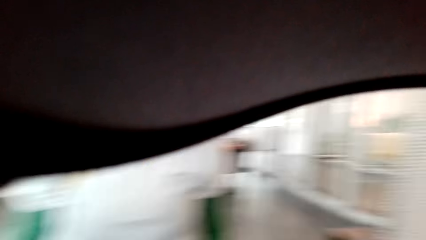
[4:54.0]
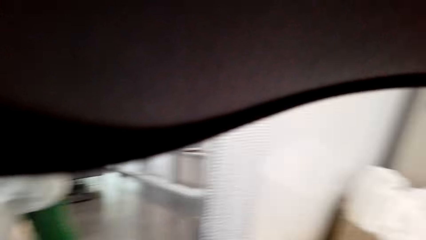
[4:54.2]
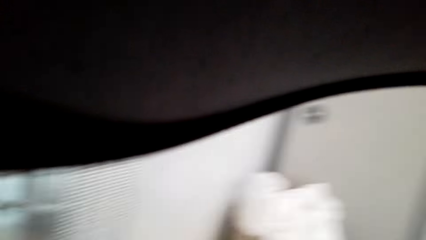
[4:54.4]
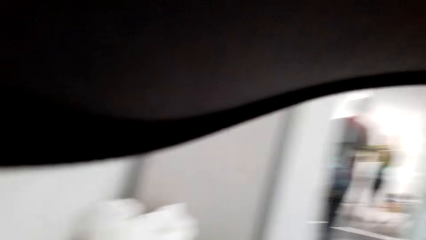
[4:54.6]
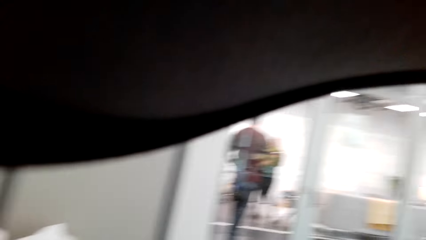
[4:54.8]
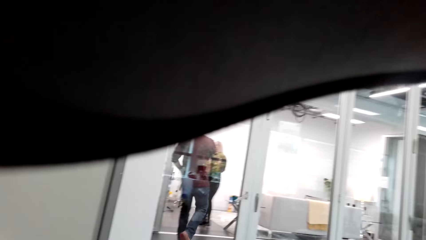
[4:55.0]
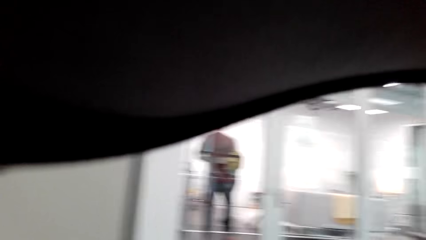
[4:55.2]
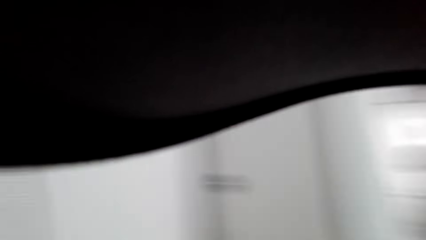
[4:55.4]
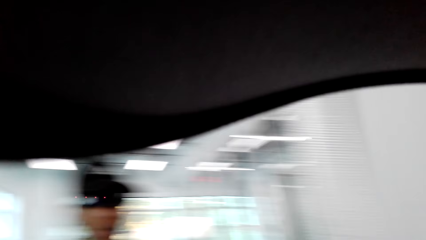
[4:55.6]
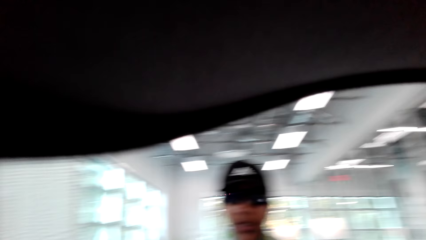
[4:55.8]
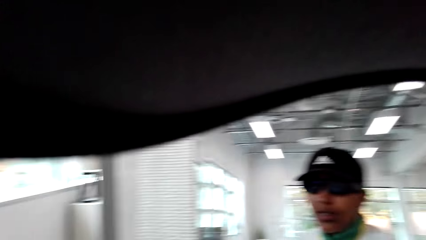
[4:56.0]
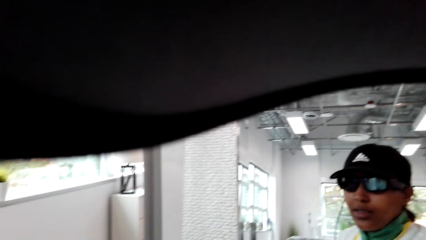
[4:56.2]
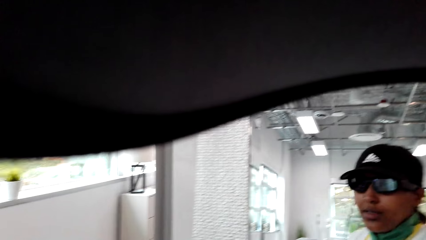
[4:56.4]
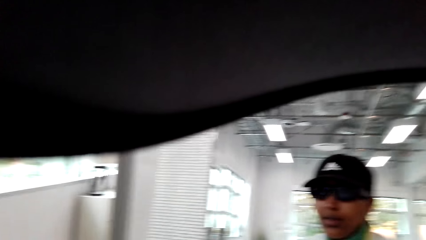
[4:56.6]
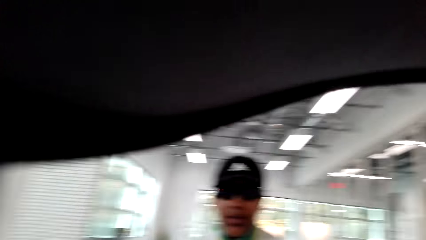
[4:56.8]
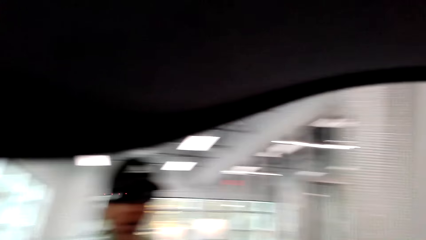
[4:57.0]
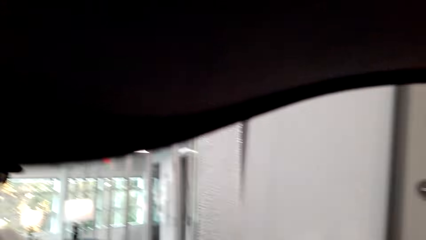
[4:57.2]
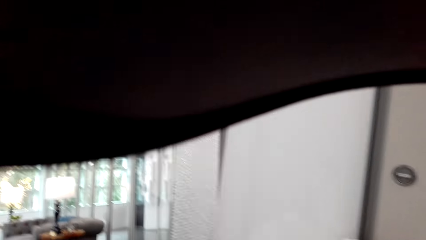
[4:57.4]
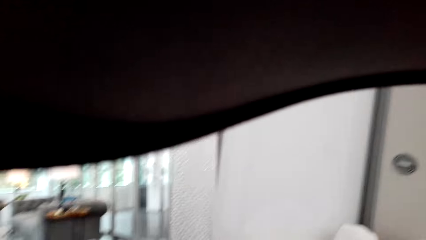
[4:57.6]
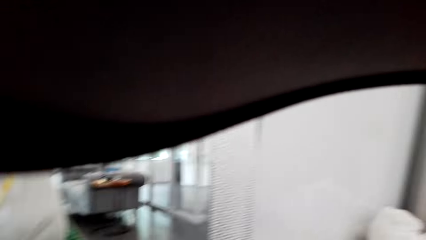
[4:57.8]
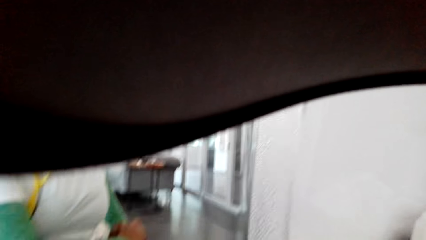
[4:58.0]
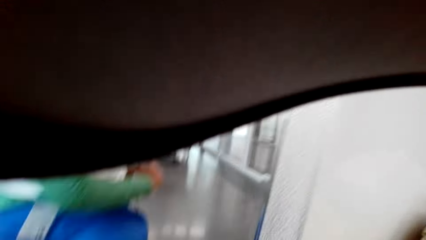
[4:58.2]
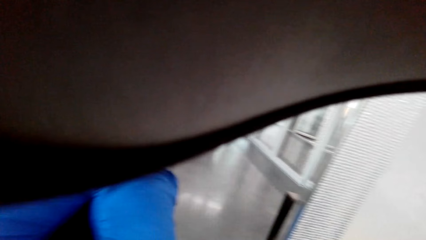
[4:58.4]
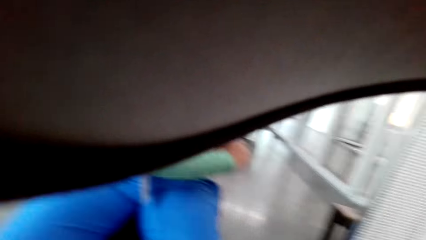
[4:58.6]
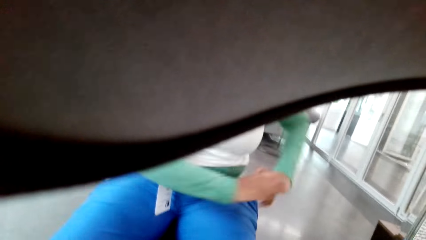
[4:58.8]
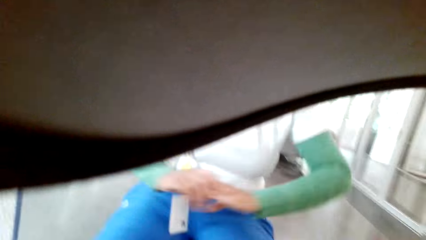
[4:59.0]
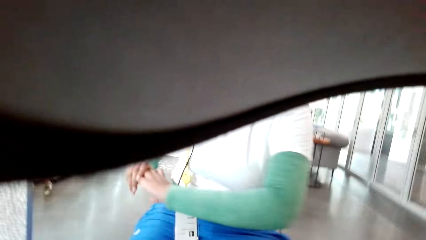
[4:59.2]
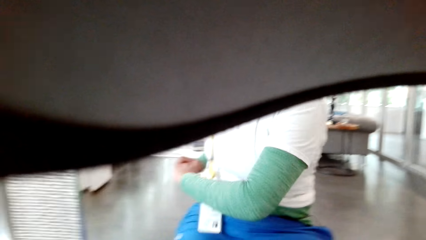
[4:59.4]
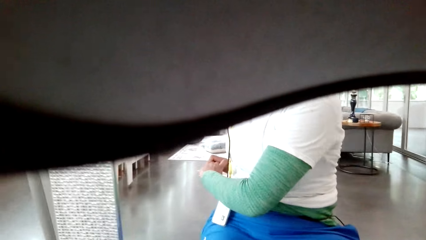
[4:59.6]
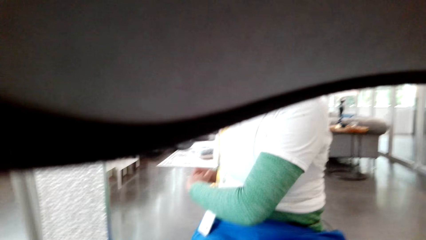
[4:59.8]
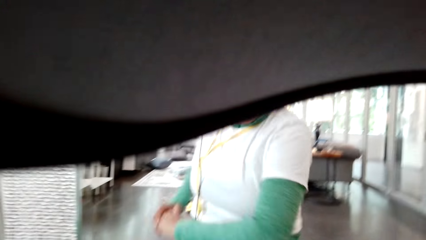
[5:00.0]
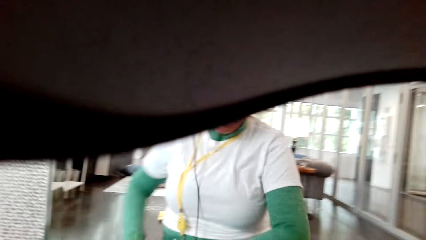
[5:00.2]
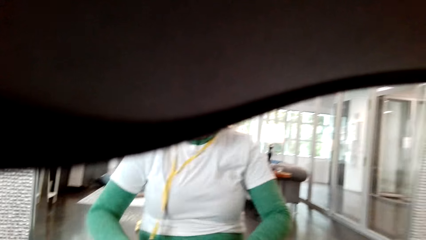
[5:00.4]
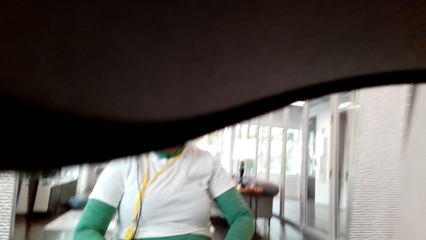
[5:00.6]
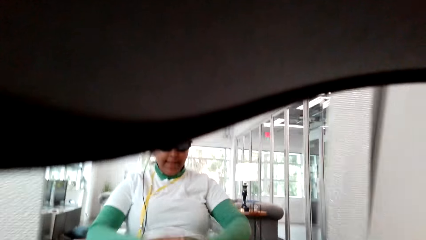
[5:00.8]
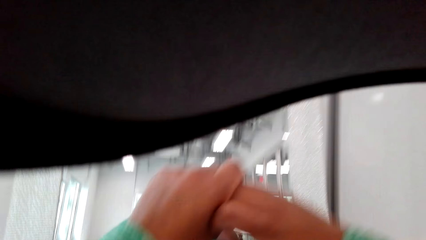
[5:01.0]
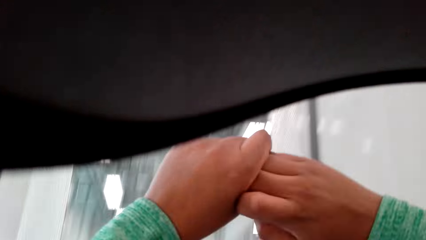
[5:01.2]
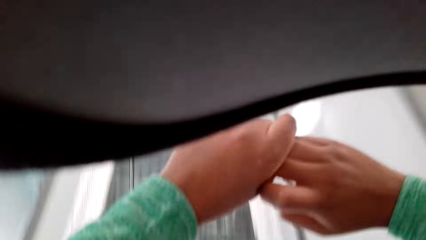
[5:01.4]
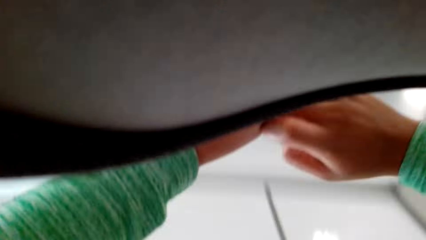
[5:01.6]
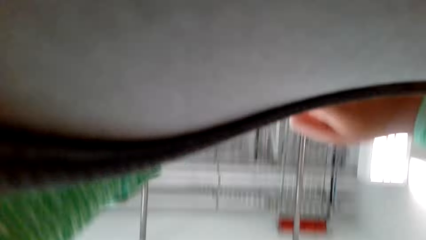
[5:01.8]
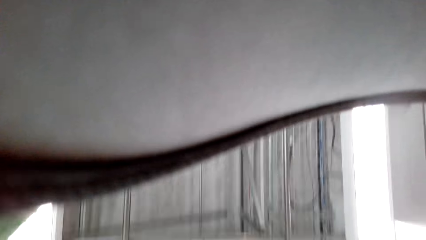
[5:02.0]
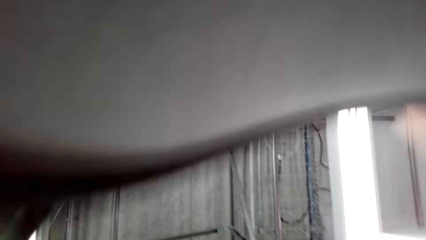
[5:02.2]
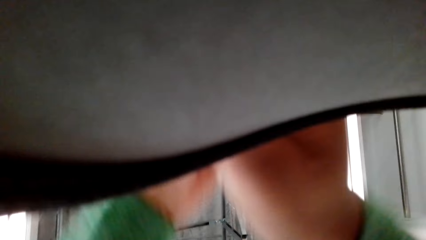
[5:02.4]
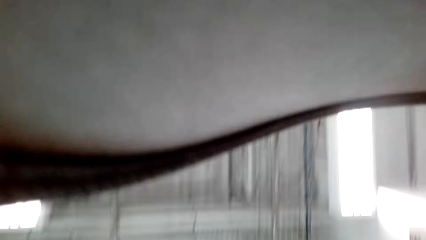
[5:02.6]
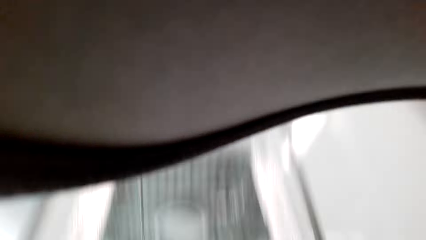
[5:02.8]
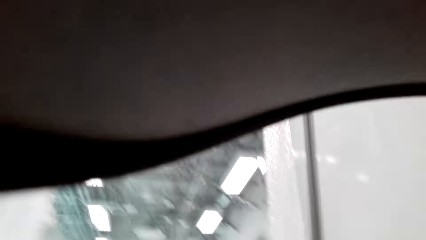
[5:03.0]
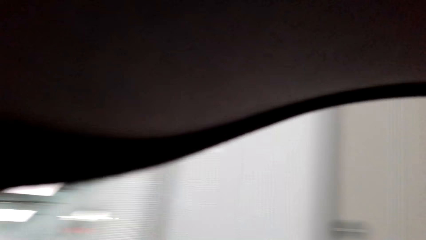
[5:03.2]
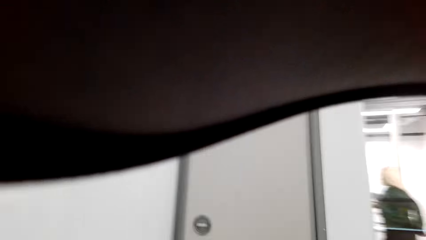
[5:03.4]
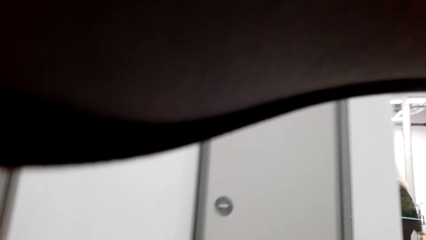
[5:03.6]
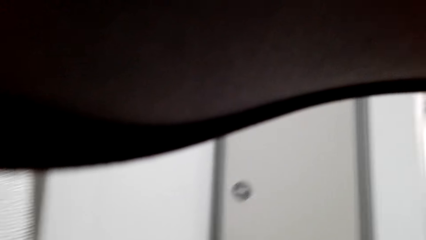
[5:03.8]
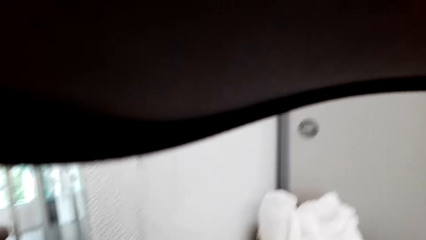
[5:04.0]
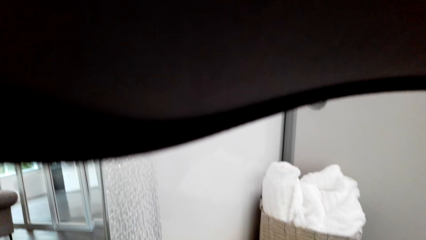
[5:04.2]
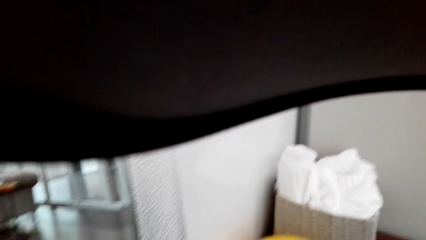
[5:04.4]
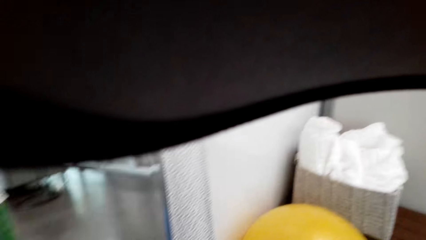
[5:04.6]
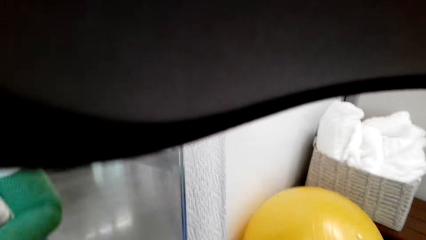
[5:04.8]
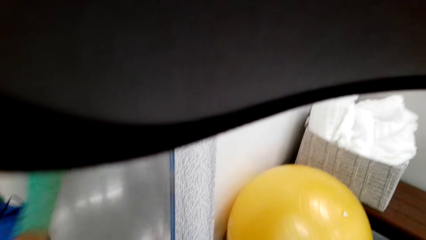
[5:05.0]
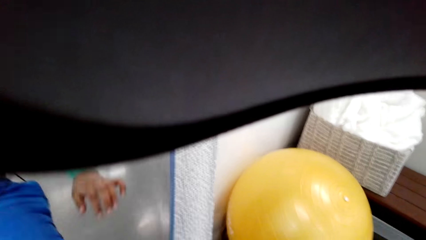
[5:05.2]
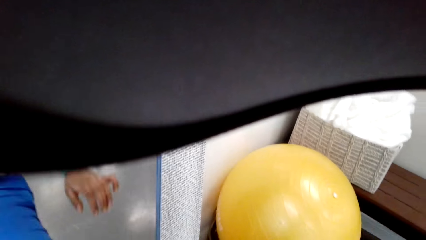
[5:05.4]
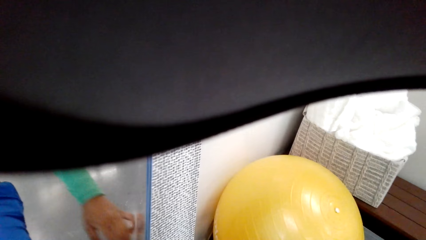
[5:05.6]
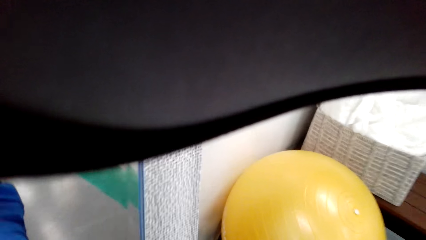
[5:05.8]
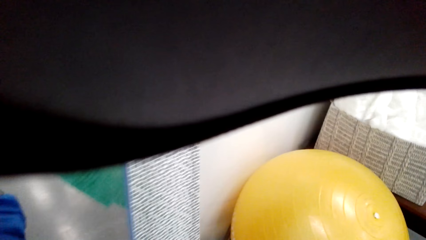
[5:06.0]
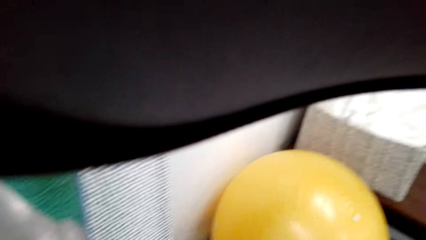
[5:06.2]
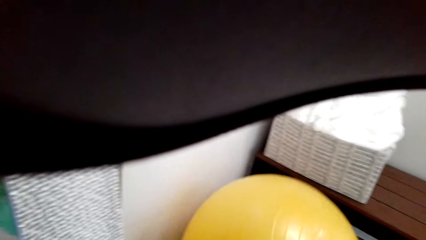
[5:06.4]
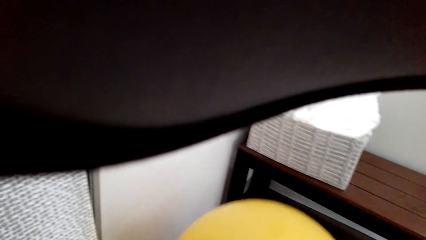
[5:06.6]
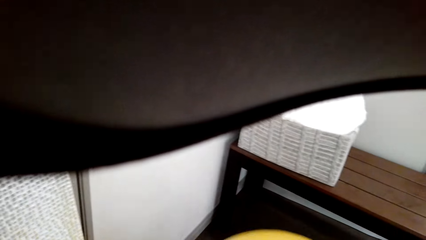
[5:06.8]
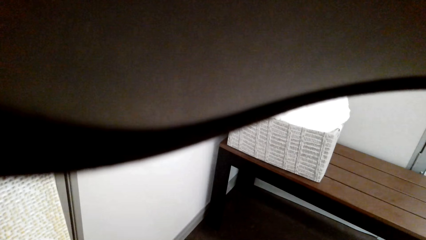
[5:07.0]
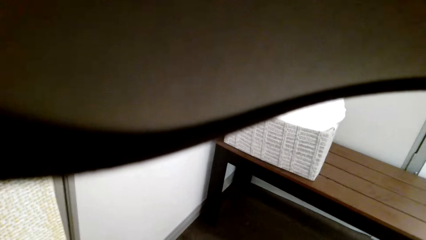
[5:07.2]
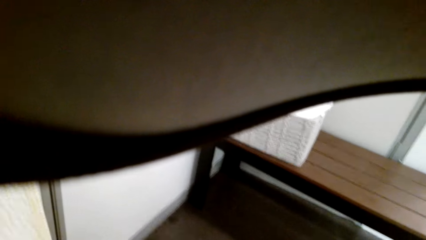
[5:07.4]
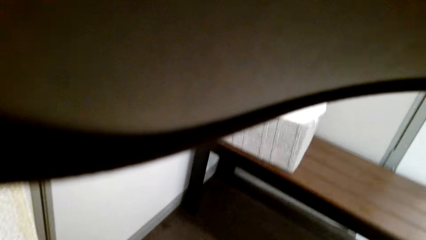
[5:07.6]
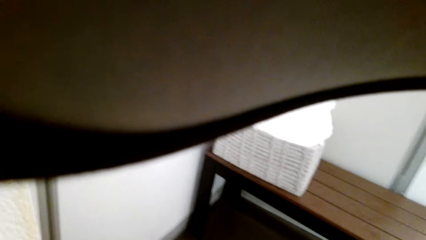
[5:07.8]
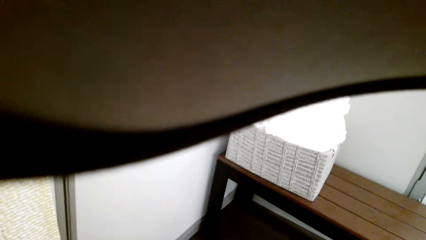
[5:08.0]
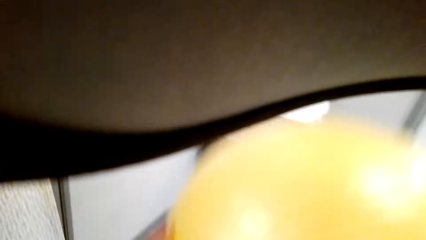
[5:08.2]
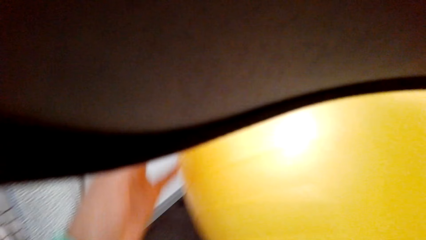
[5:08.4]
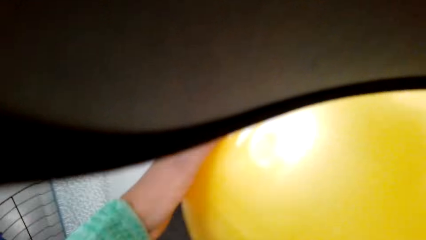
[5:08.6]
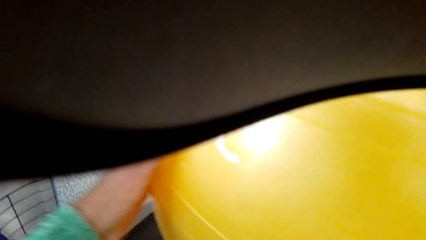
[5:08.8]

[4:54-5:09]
The camera wearer looks around the house. They exercise. They pick up a ball.
